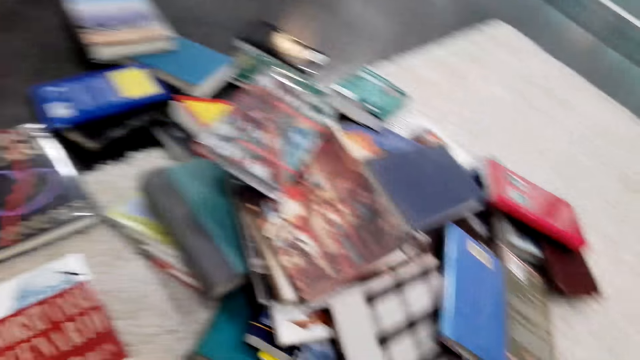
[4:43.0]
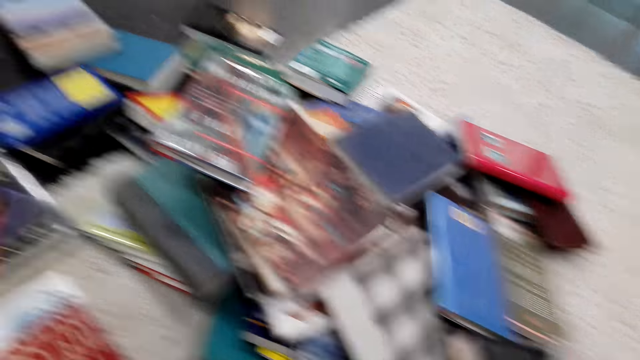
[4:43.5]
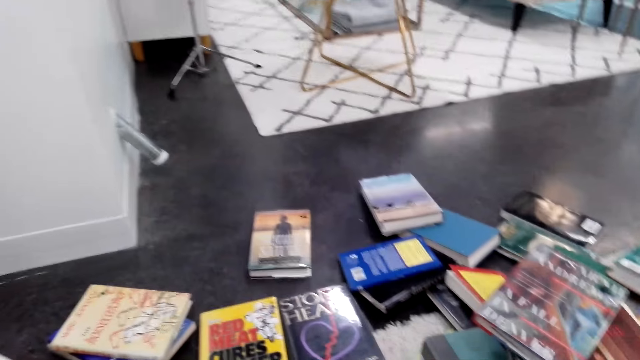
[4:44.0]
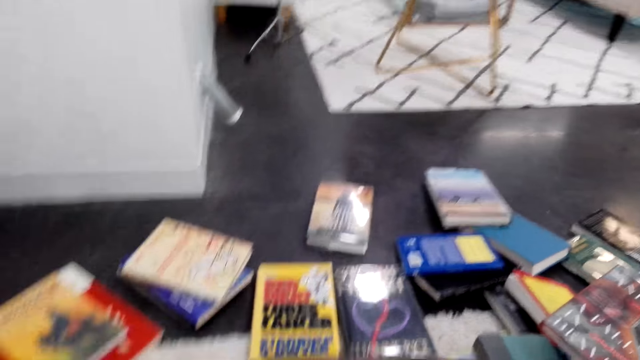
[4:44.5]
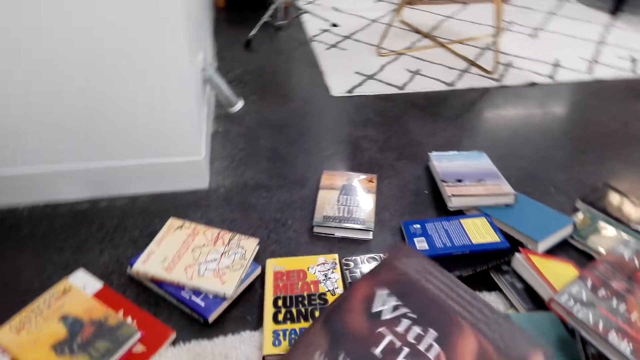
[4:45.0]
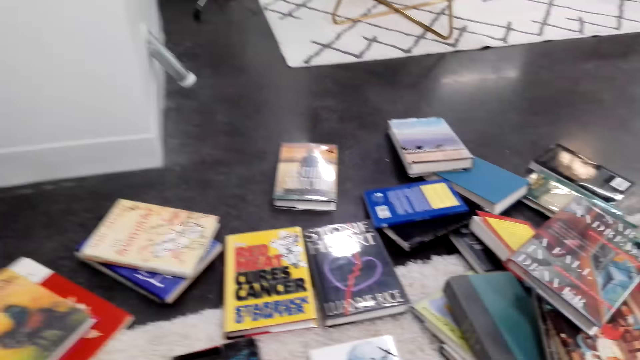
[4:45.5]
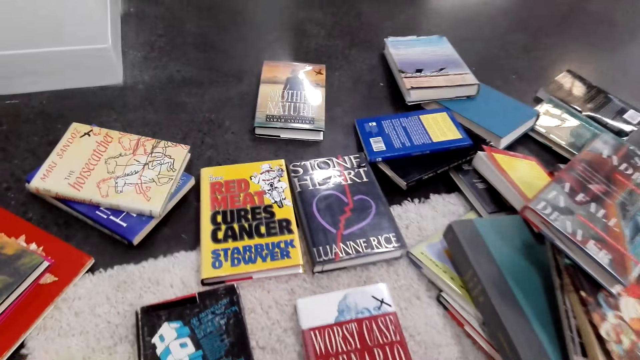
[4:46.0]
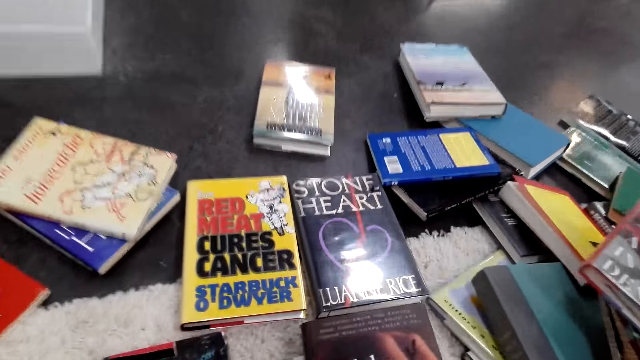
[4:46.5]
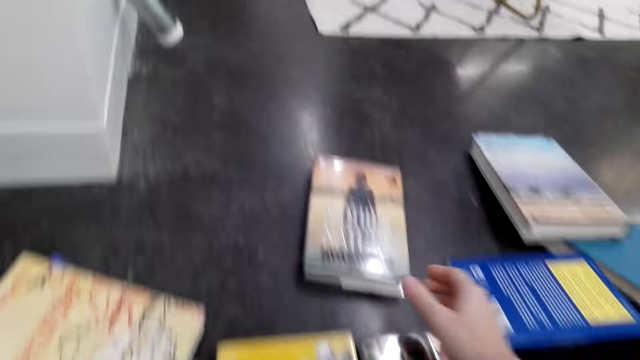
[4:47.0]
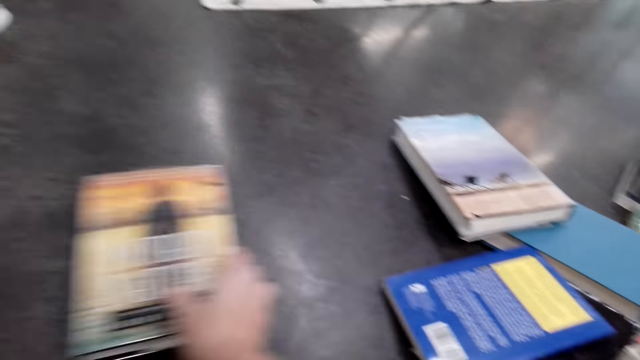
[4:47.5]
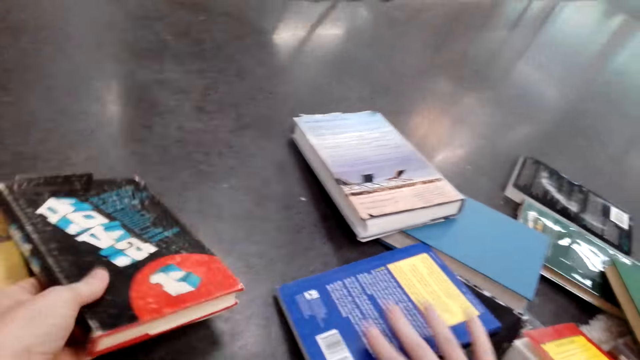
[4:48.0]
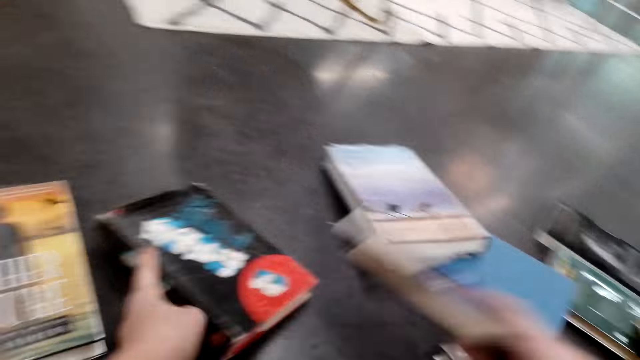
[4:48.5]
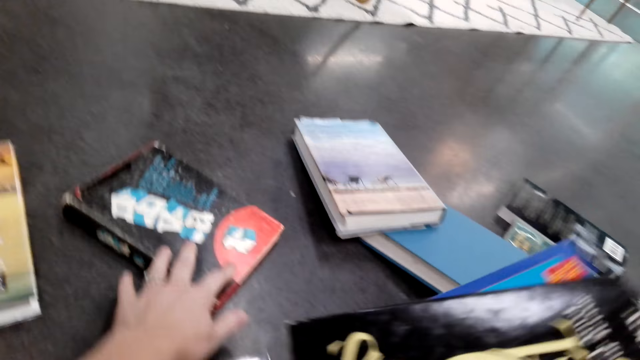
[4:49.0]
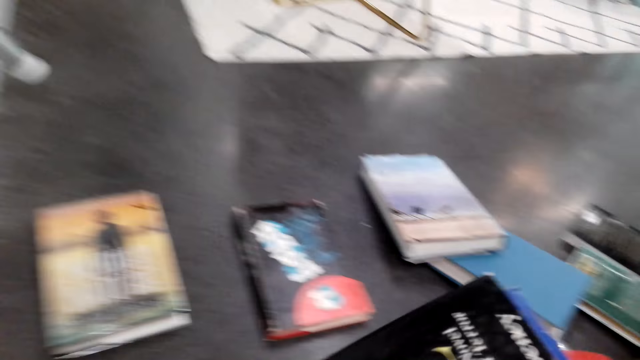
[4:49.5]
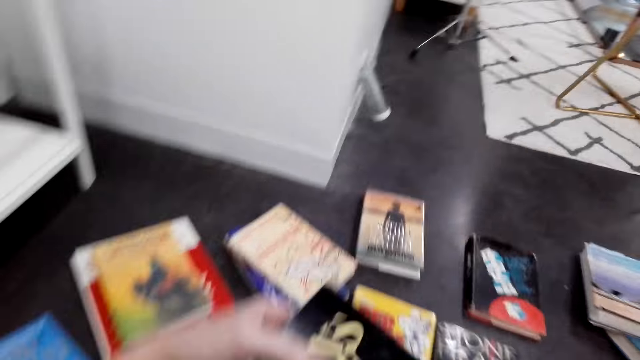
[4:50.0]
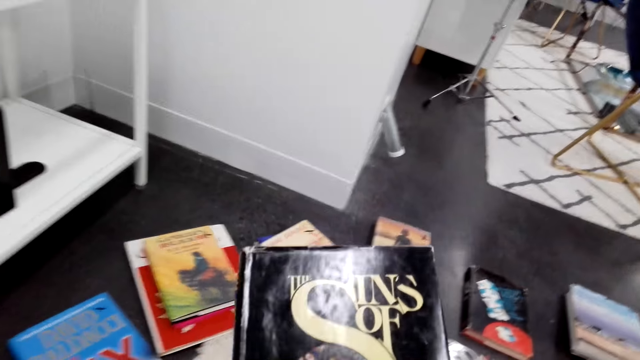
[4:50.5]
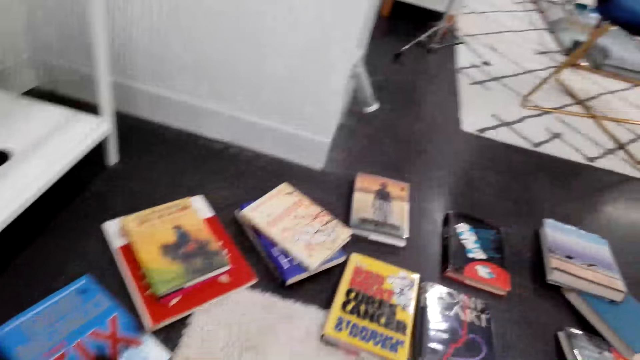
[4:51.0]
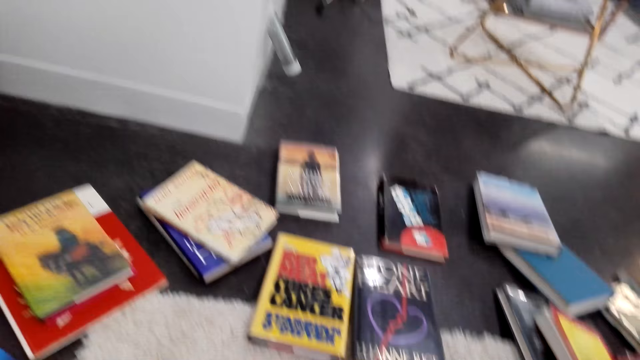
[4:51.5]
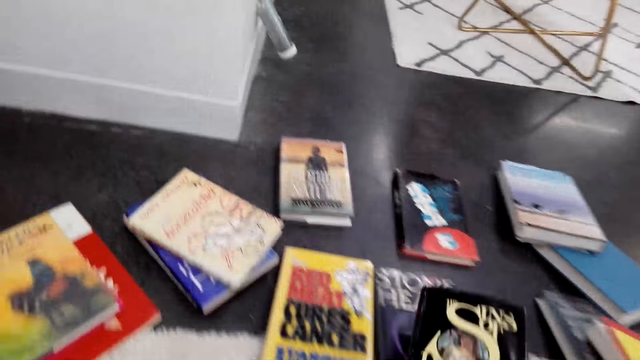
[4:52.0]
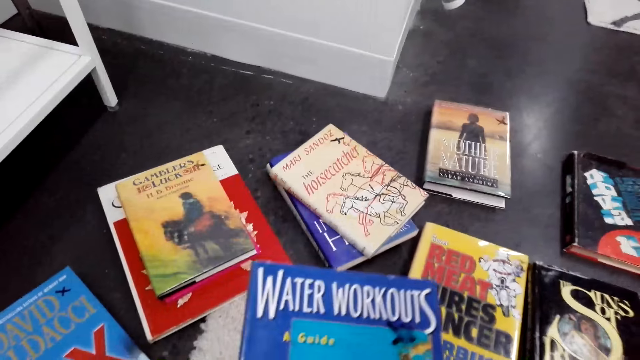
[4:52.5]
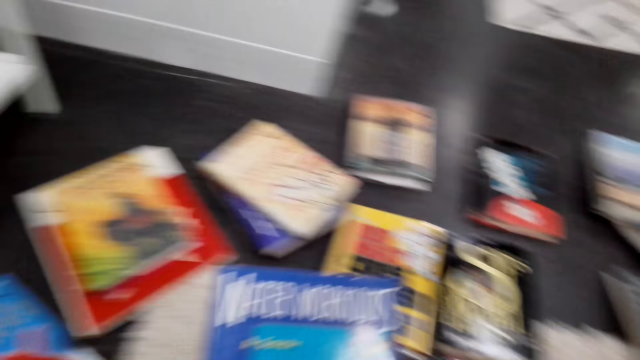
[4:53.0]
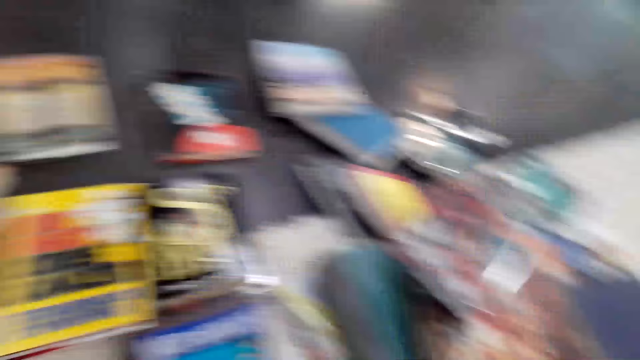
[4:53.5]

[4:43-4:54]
The camera wearer looks around the books. They turn a book. They turn the book again. They pick the book. They put the book on top of another. They move the book on the floor. They put the book on the floor. They pick the book on the floor. They look at the book. They move around. They look at the book, put the book on top of another. They look around.

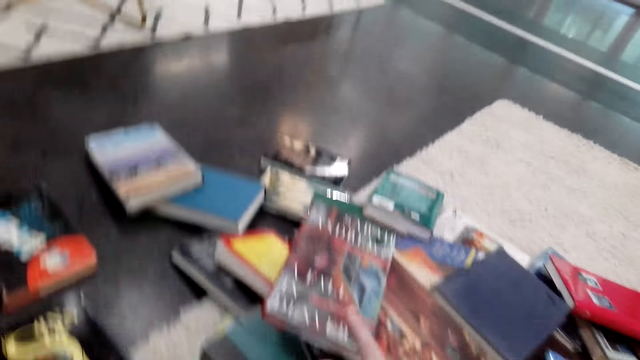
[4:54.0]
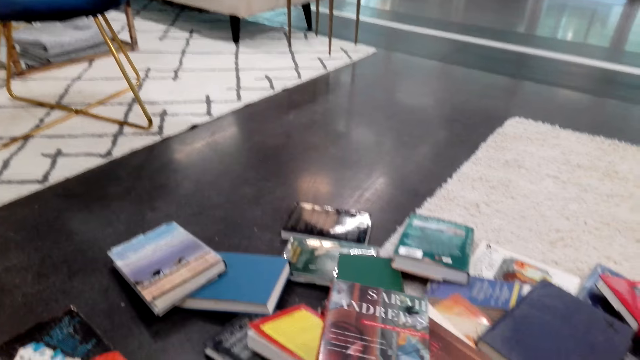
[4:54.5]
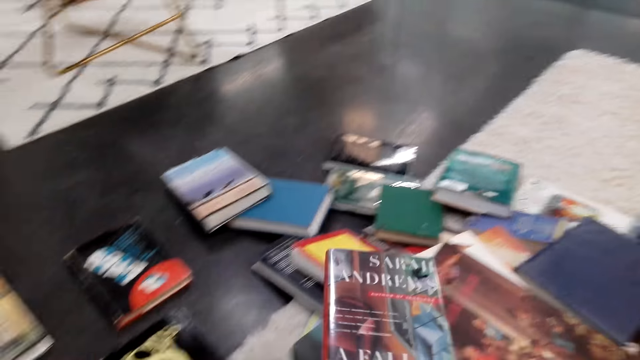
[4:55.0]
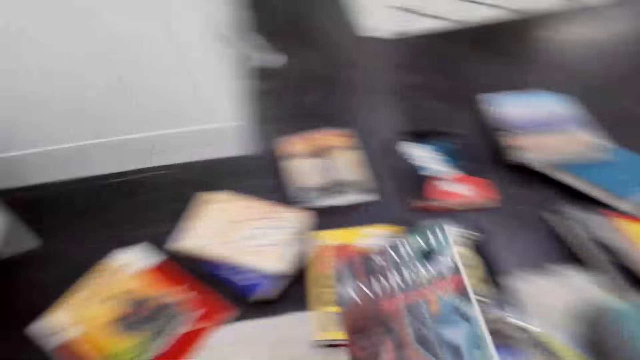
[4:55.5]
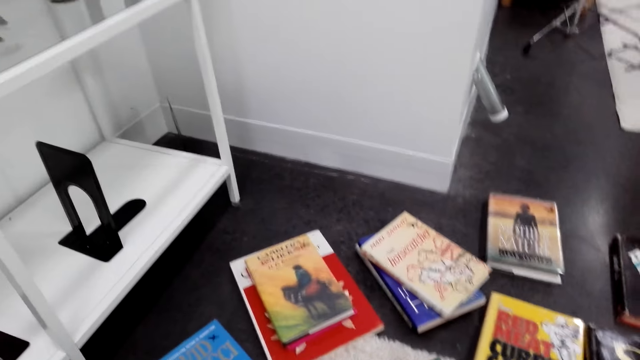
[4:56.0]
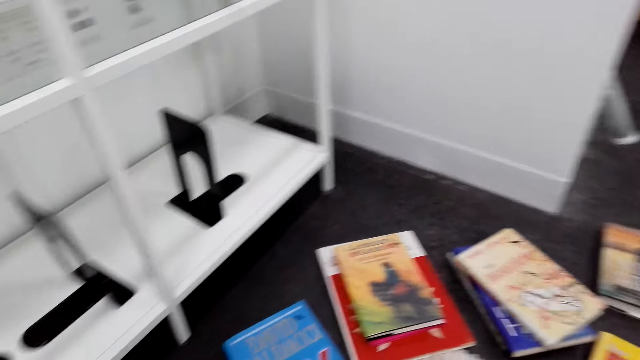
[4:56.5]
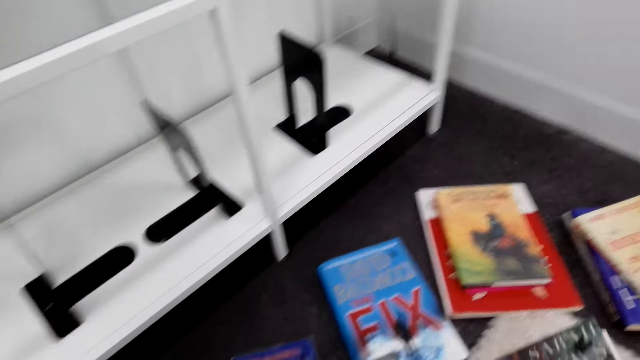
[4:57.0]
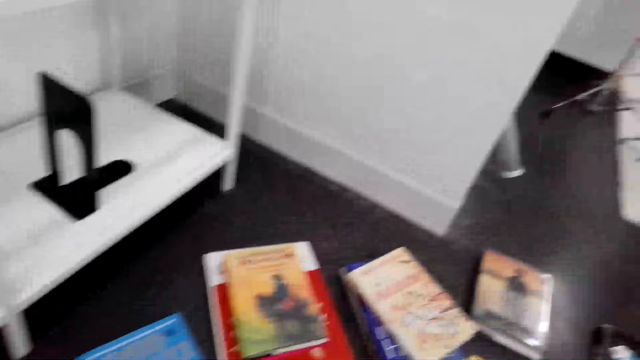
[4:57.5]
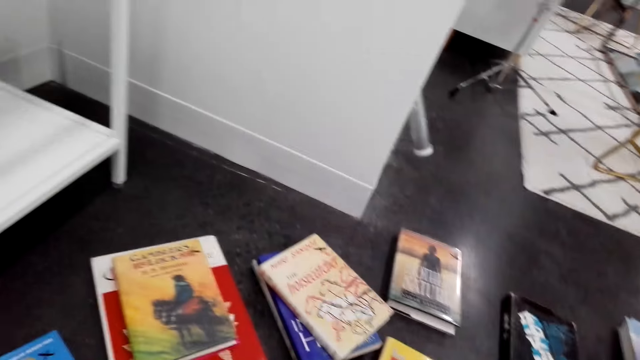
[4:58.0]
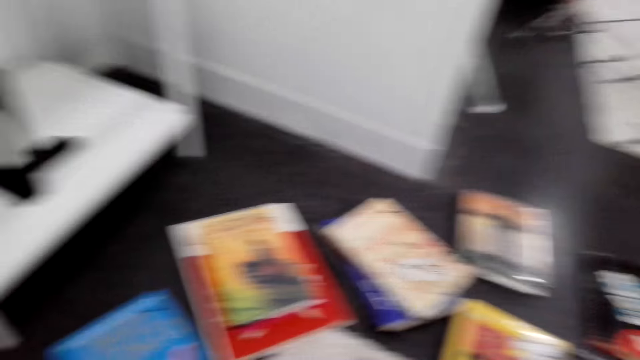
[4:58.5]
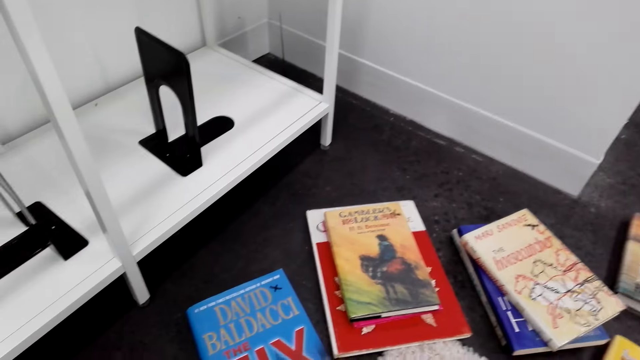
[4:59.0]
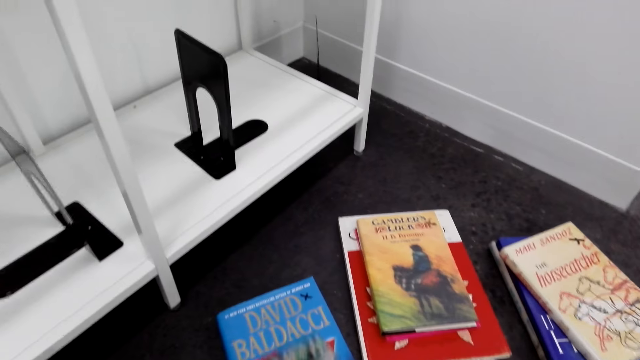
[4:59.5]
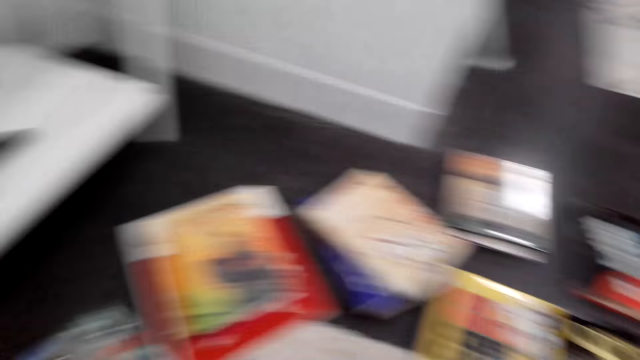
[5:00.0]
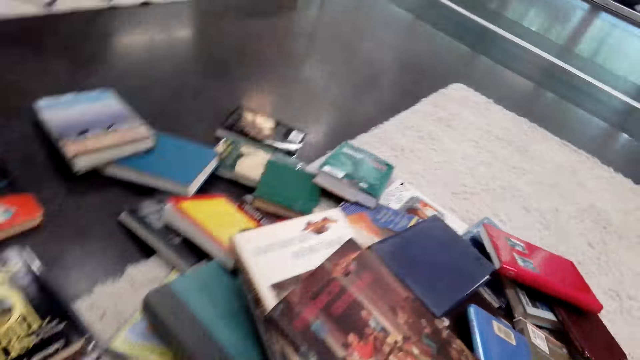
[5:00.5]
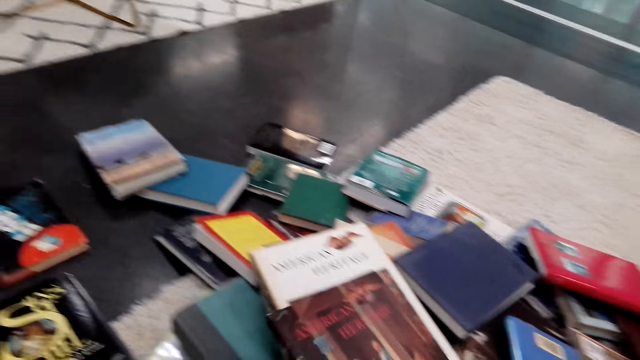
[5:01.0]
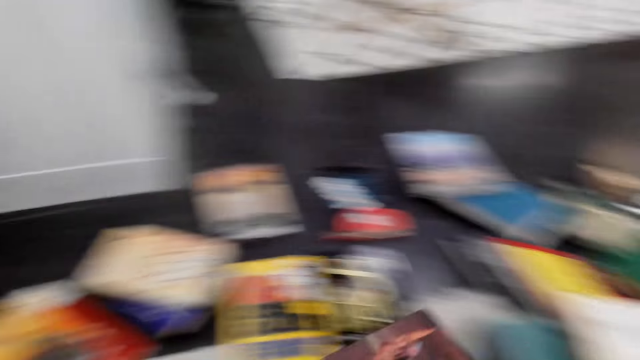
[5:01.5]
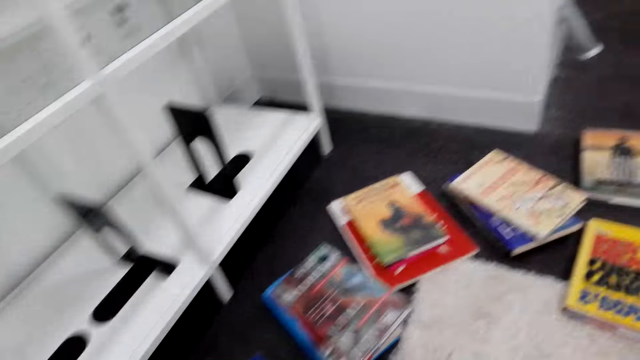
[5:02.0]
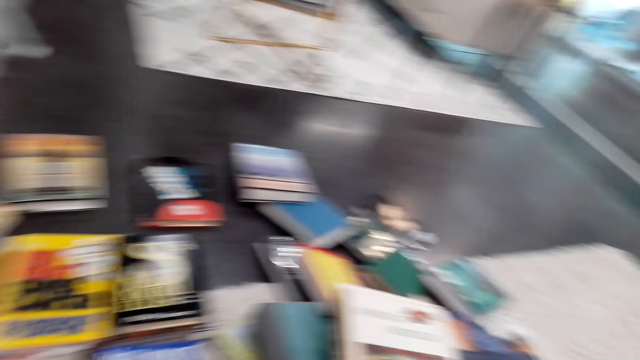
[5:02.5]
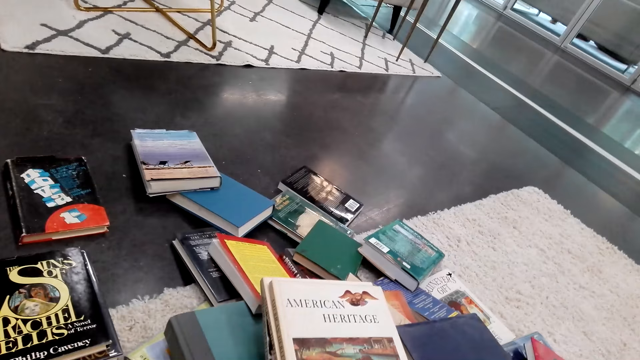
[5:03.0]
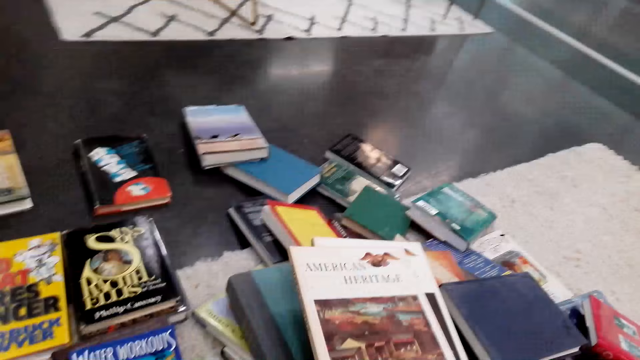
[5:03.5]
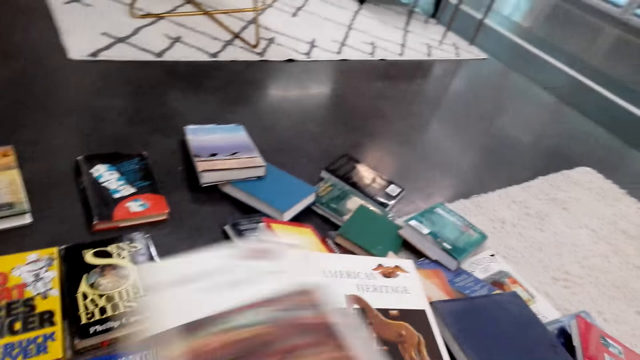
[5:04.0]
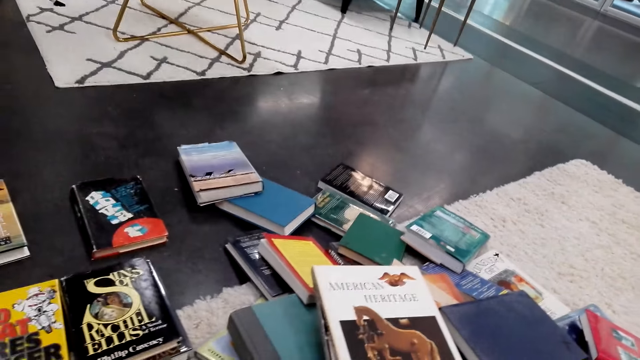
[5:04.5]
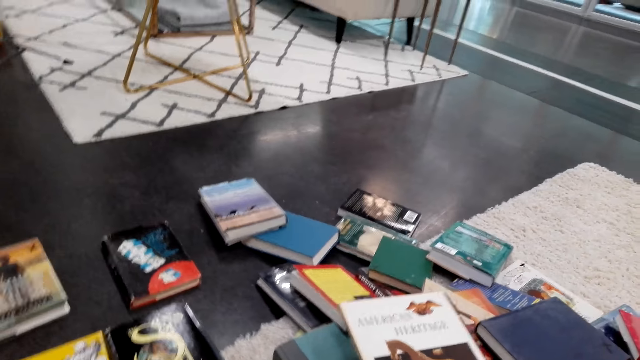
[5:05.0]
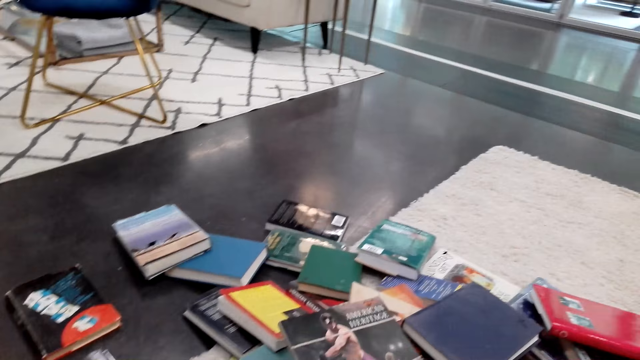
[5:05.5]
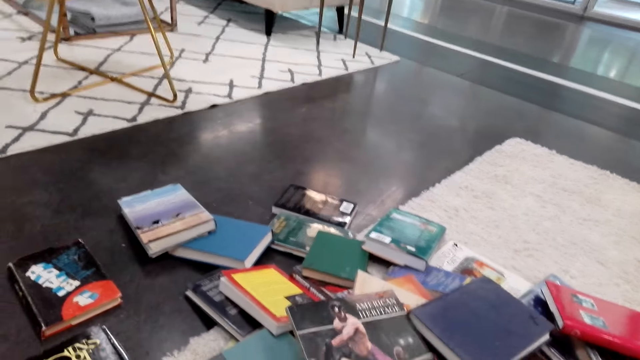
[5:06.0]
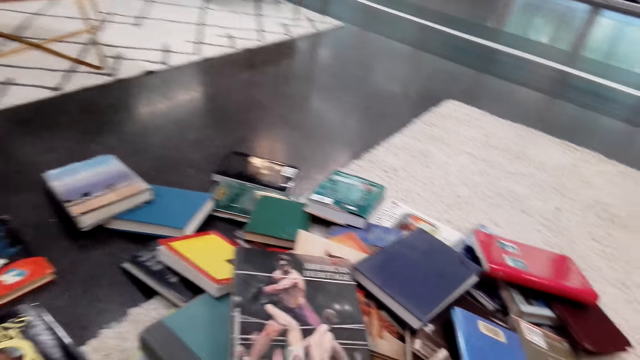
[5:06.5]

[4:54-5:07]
The camera wearer puts a book on the floor. They pick the book. They look around. They look around again. They put the book on top of another. They pick the book. They look around. They put the book on the floor. They pick the book. They look around. They pick the book. They put the book on the floor. They look around.
